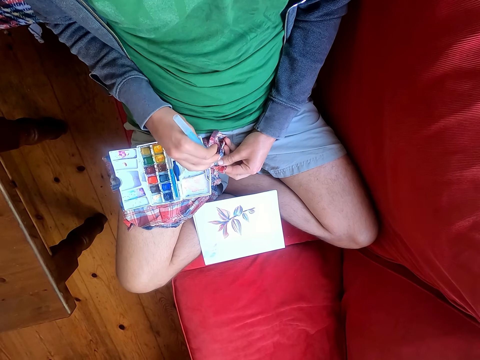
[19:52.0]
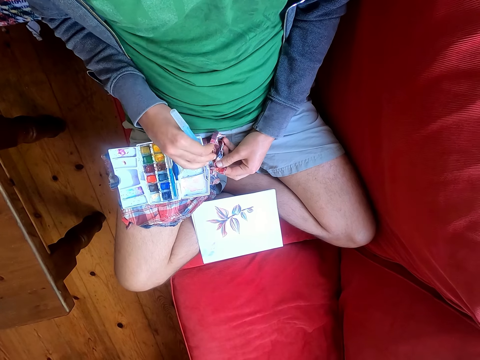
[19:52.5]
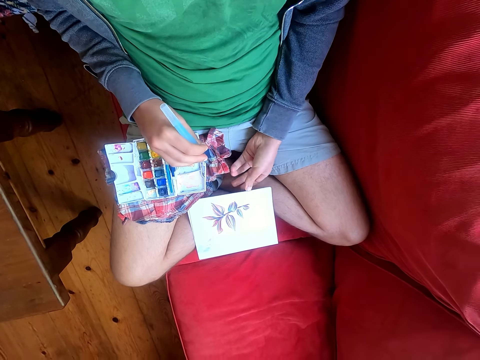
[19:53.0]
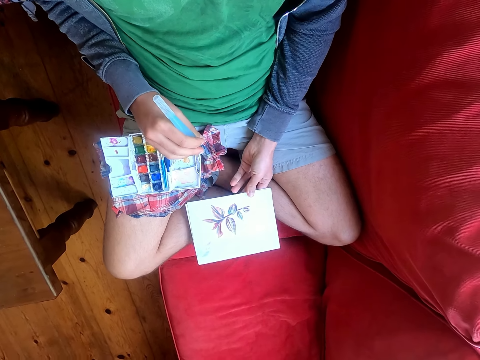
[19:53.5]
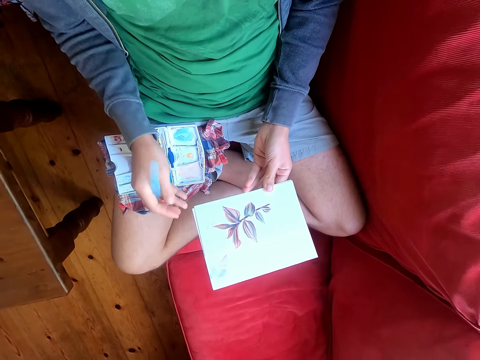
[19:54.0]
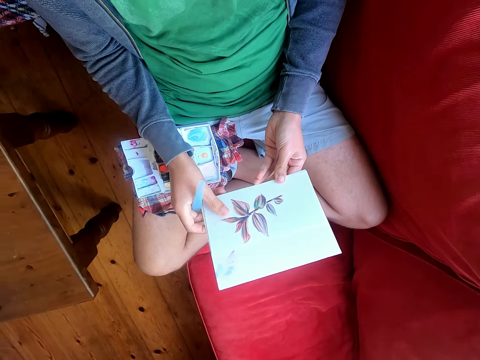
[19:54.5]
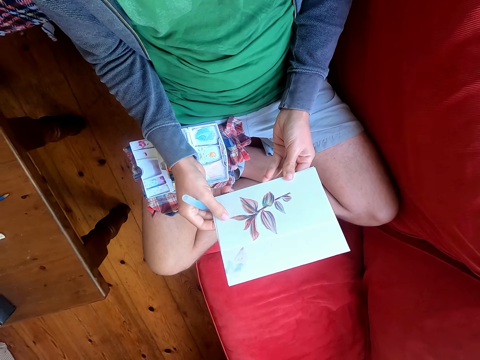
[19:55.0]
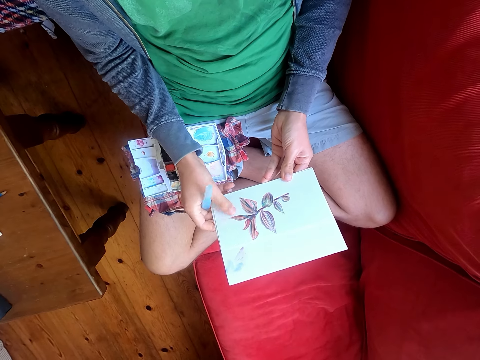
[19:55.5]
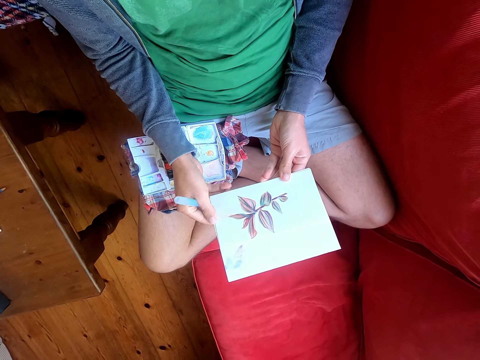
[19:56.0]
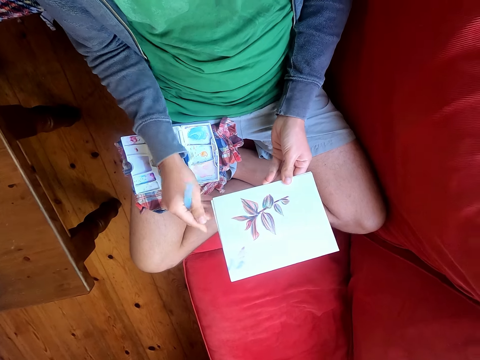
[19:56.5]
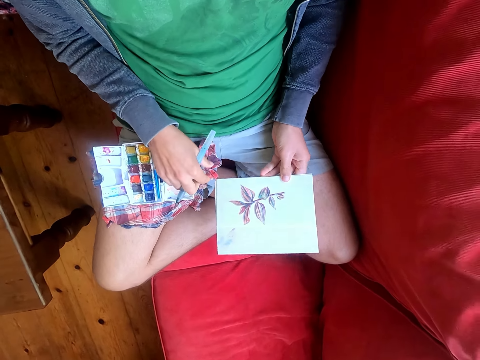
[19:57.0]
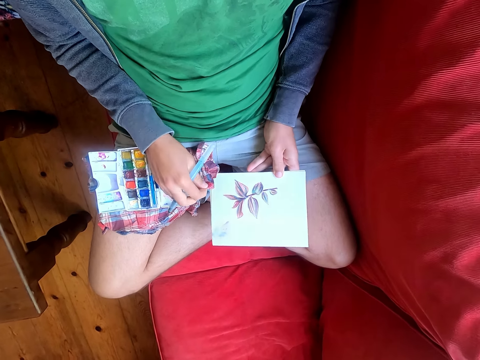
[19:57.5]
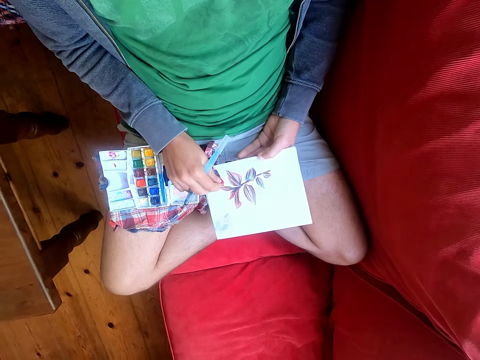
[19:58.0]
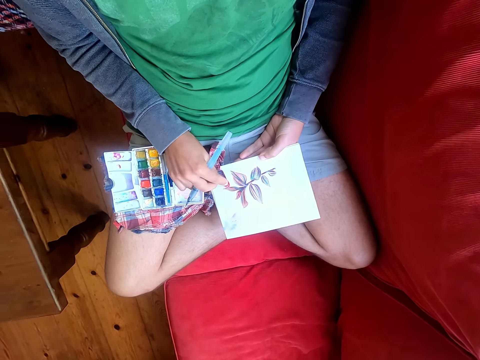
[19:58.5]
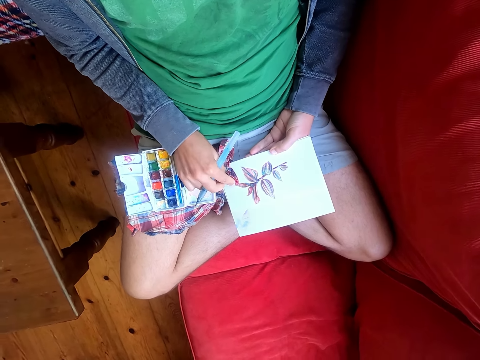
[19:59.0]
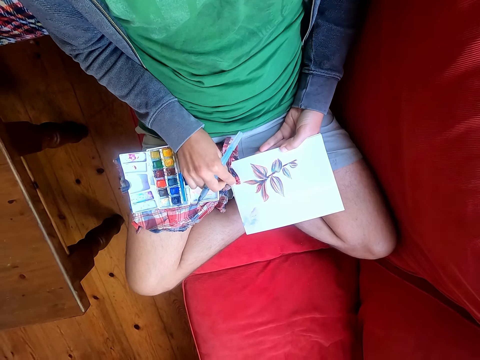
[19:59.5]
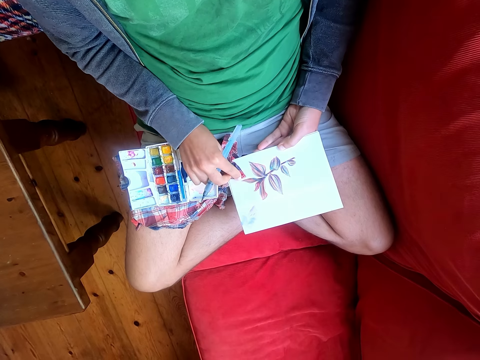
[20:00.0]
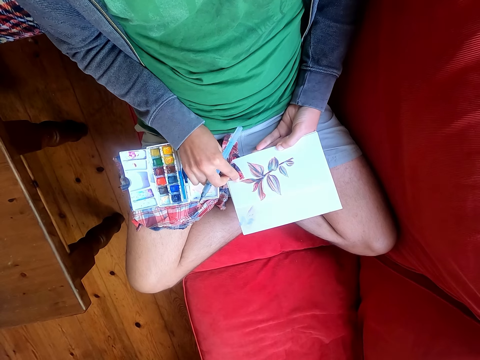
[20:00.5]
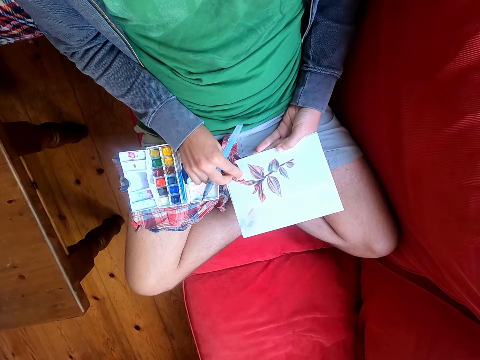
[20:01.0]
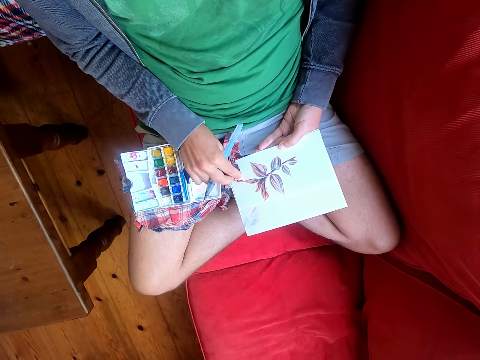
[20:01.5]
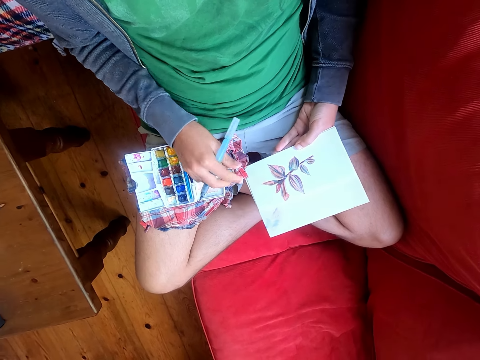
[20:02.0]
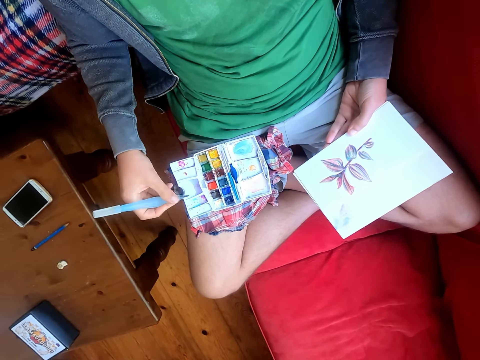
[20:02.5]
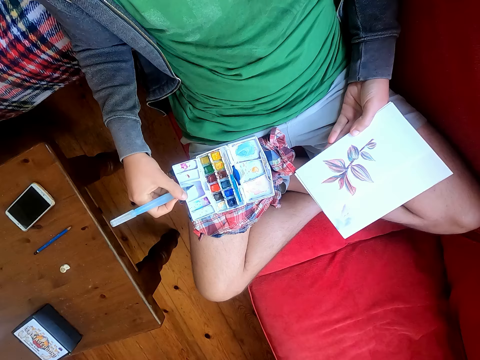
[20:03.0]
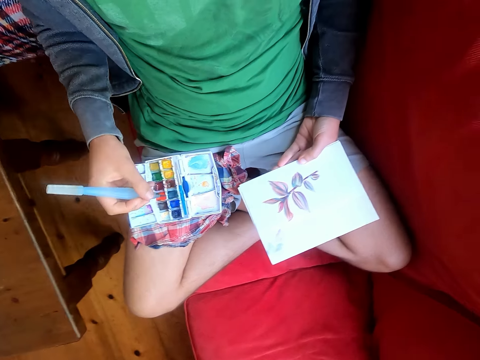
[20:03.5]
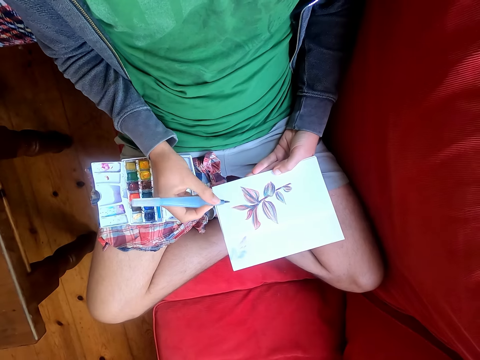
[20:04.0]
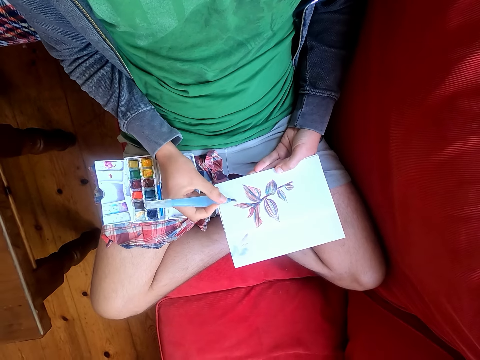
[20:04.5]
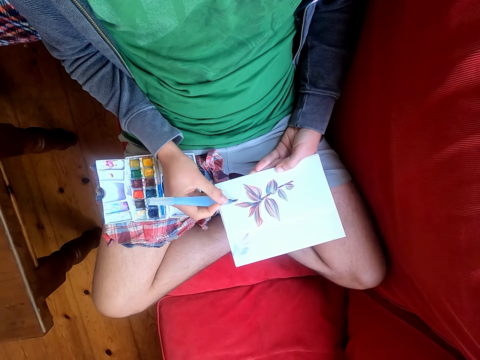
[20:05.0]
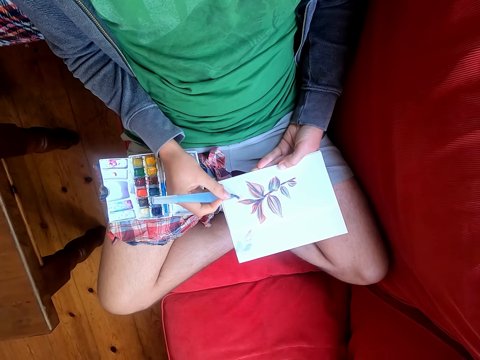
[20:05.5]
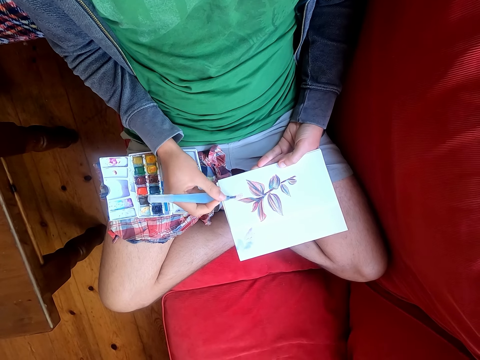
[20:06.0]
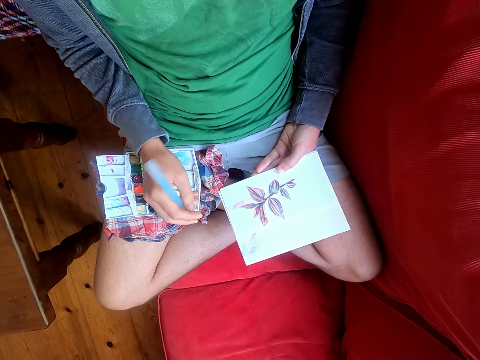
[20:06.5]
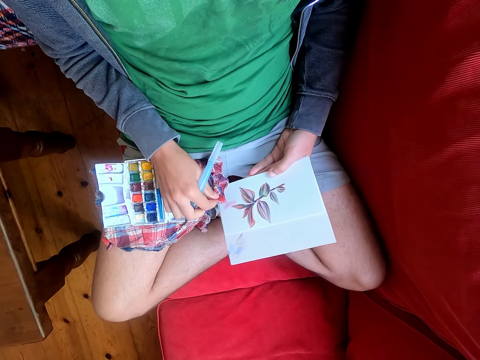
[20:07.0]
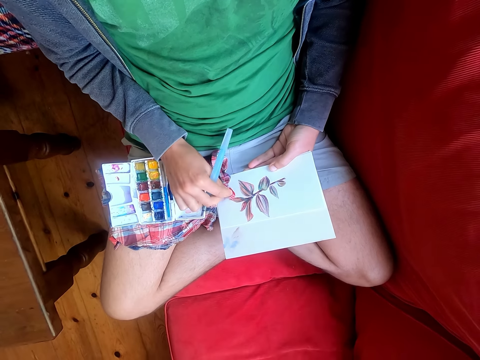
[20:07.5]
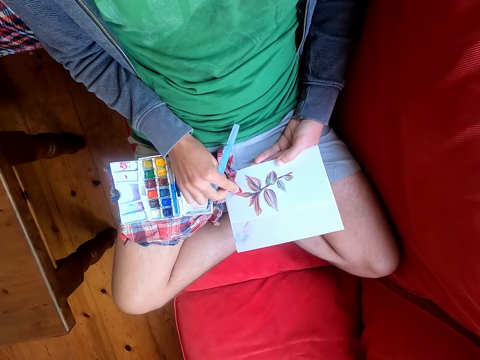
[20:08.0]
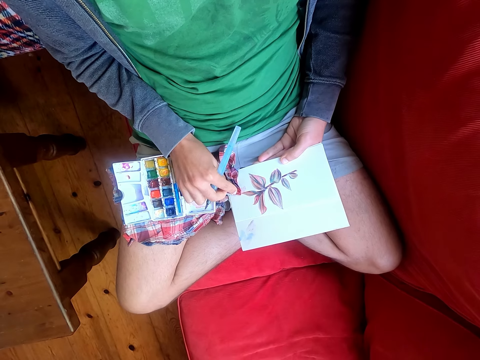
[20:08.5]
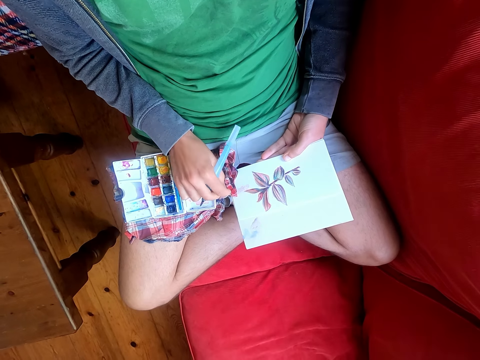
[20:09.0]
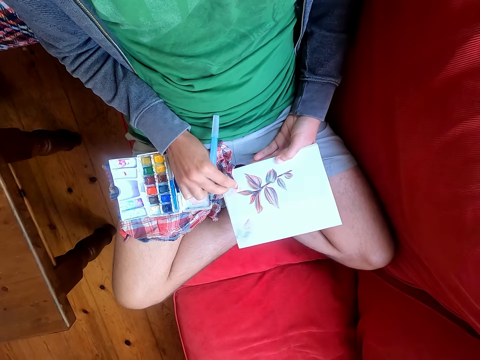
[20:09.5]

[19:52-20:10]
The camera wearer picks up the piece of paper from his legs. He looks at the paper. He wipes the piece of paper with his thumb. He wipes the piece of paper with a piece of cloth. He dips a paint brush in the paint. He rubs the brush pen in the water color paint. He paints the paper with the paint brush. He wipes the piece of paper with the piece of cloth.

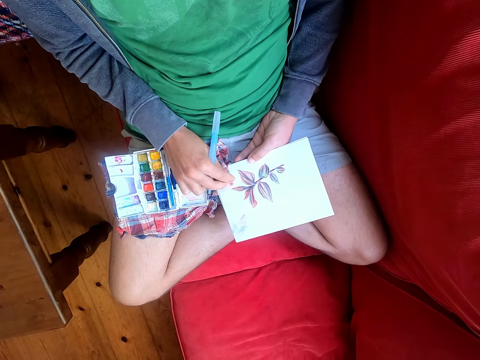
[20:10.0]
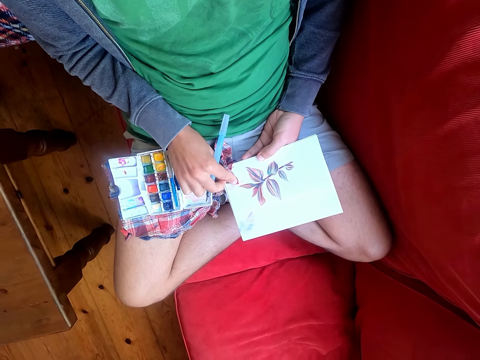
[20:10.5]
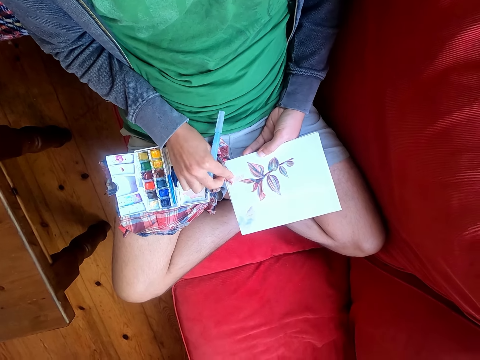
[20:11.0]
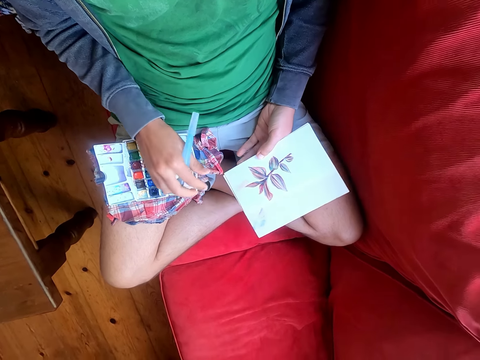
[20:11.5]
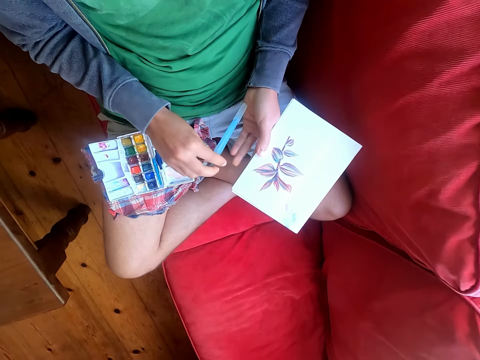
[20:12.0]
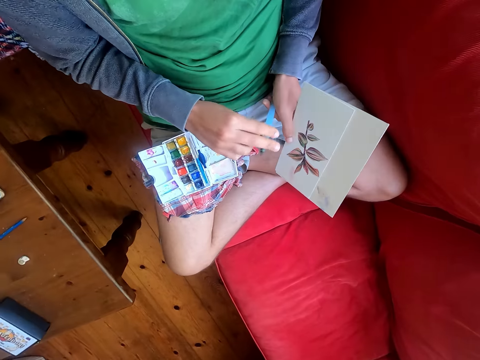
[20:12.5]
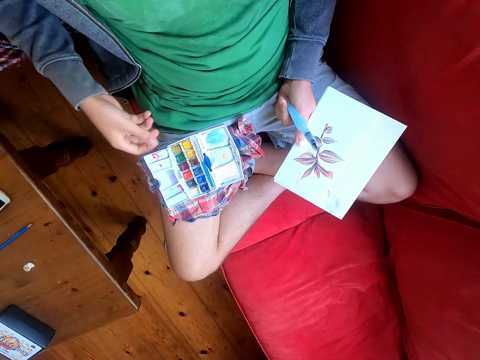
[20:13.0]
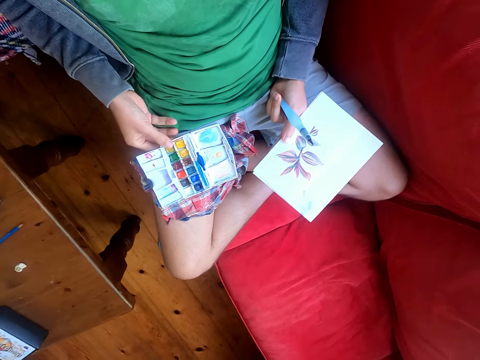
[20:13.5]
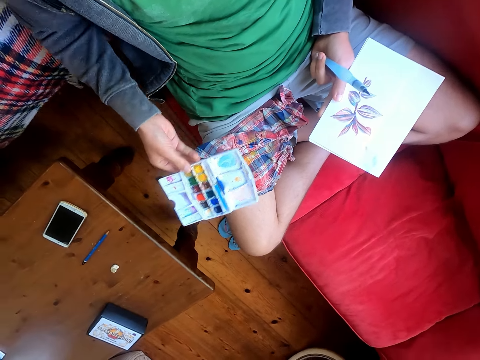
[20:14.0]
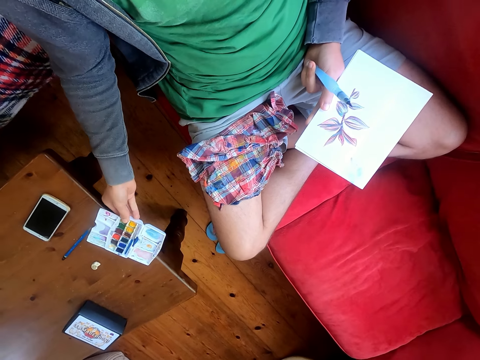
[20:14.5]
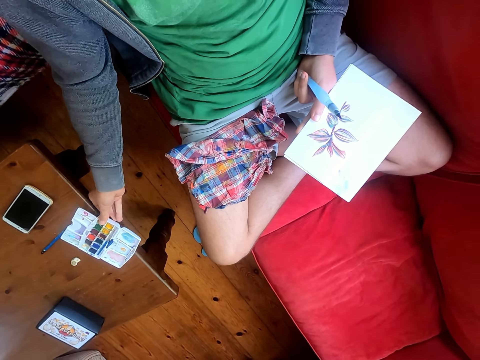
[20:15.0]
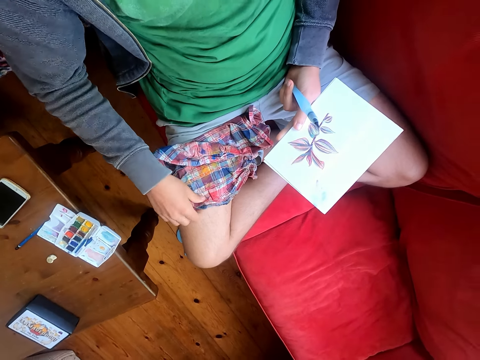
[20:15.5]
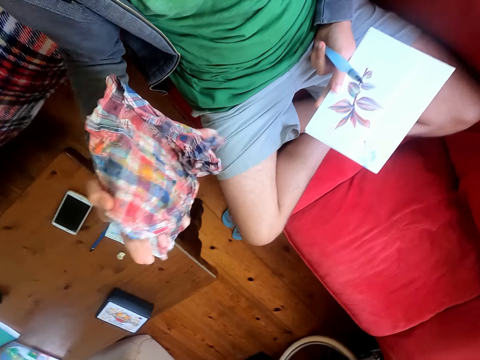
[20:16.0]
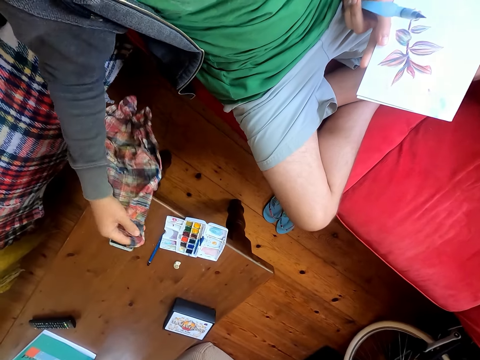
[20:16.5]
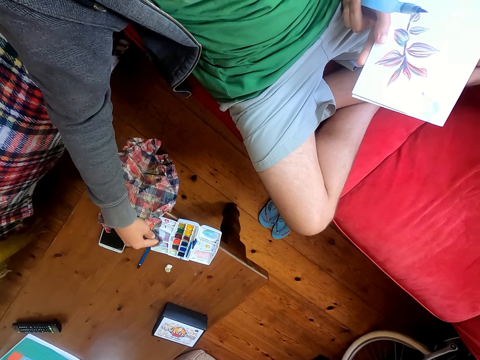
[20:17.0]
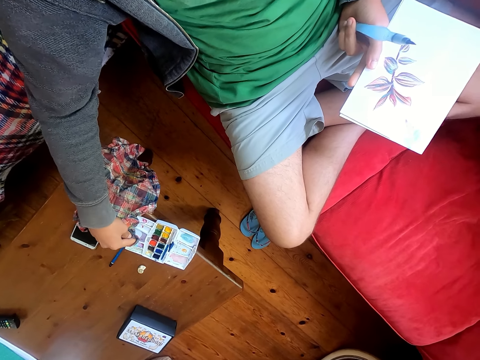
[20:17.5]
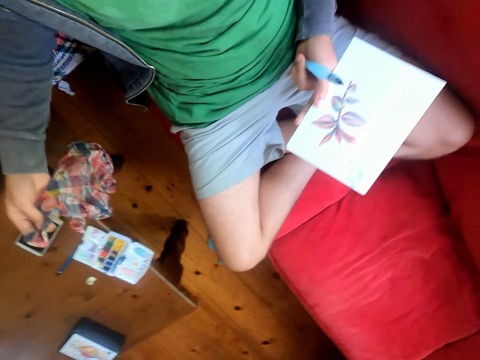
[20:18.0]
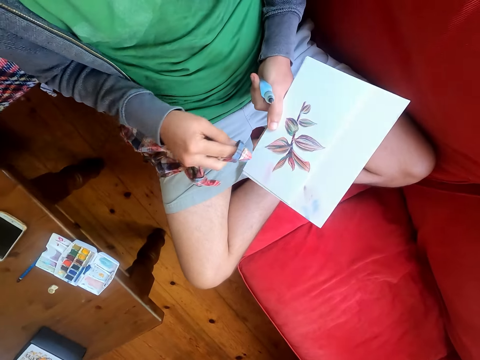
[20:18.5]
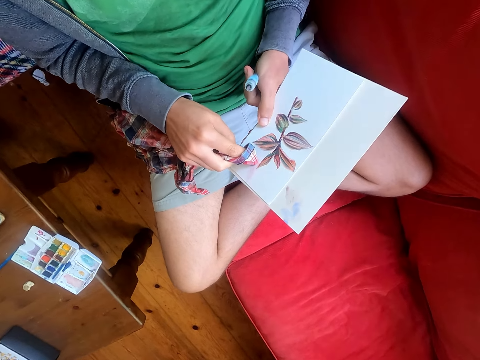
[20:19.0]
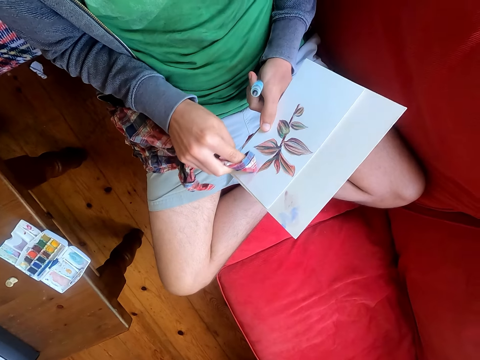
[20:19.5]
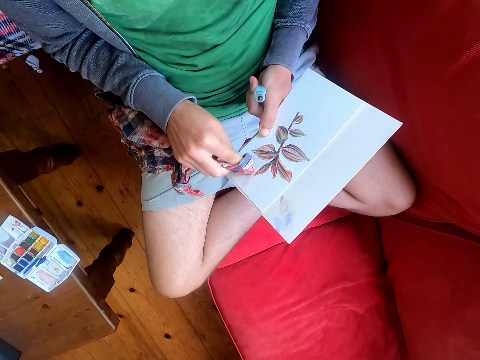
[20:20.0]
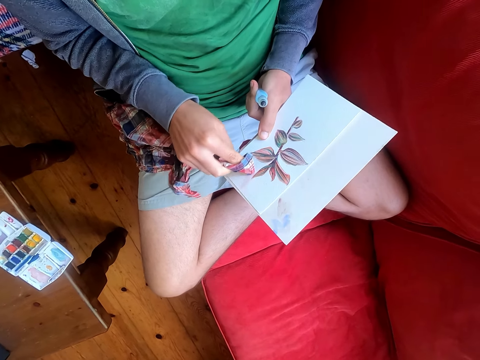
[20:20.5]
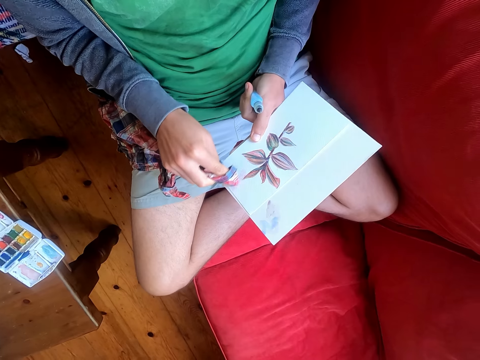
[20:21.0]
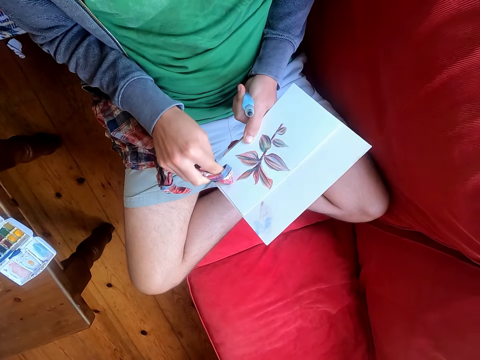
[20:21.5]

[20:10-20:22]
The camera wearer places the water color paints on the table. They dip a cloth in the water on the water color paint box. They wipe the piece of paper with the cloth.
